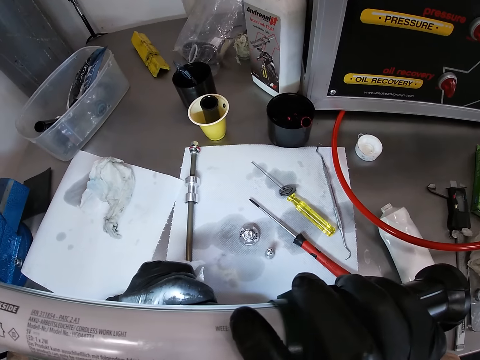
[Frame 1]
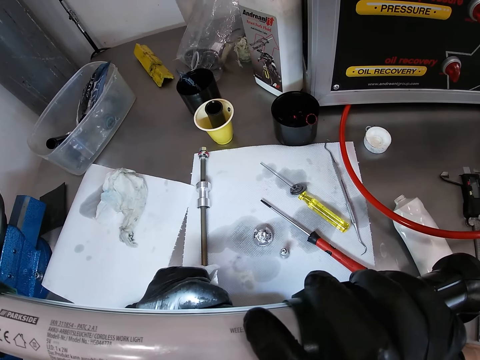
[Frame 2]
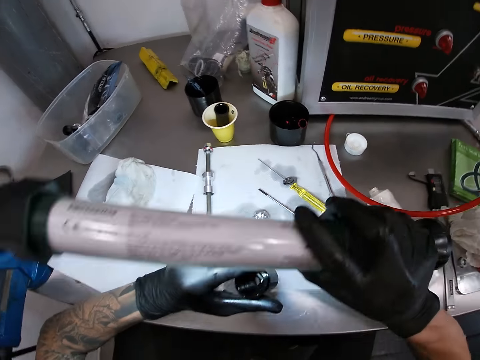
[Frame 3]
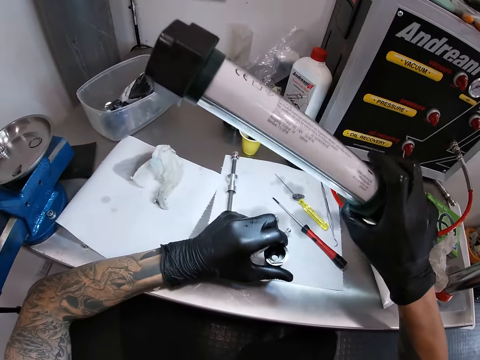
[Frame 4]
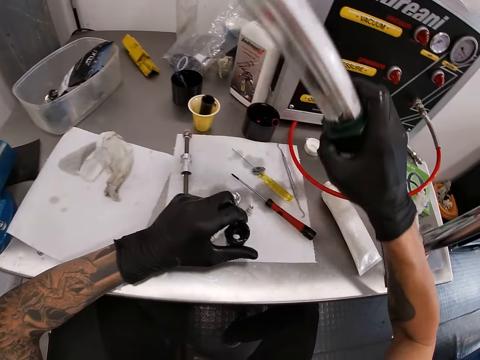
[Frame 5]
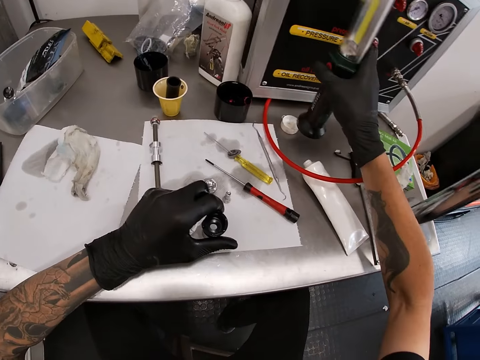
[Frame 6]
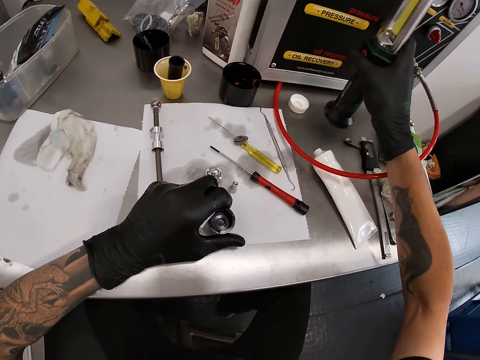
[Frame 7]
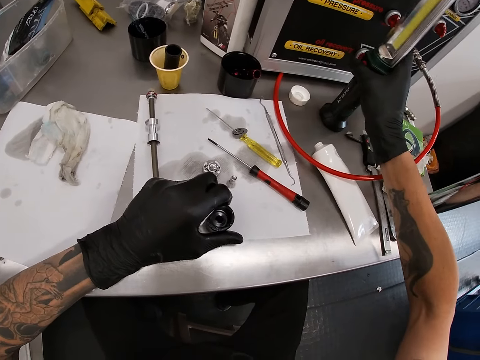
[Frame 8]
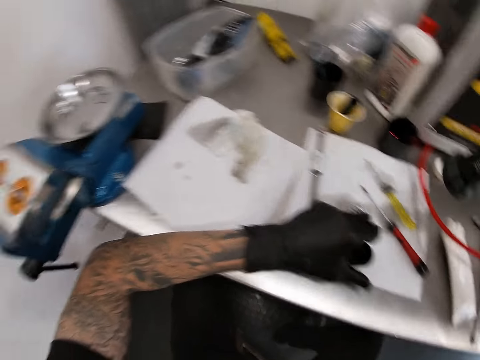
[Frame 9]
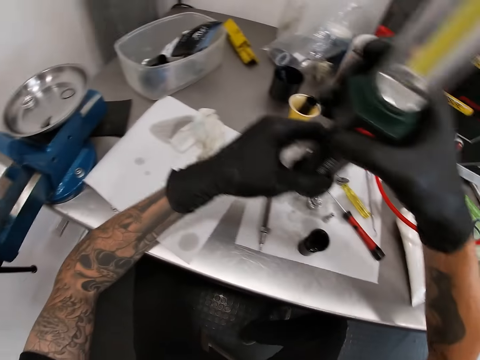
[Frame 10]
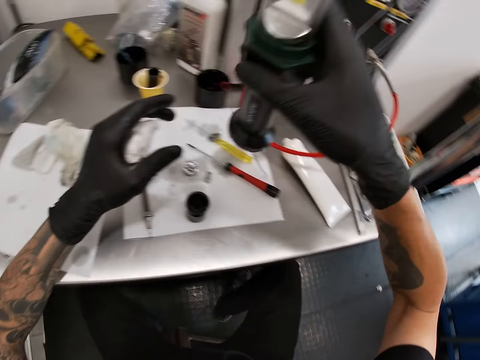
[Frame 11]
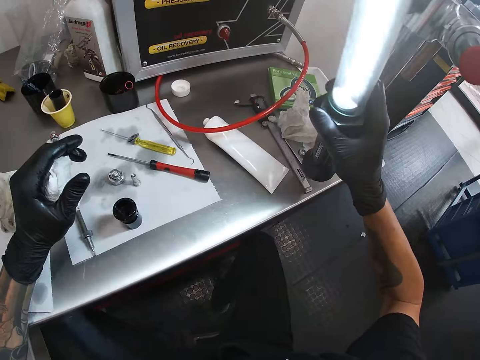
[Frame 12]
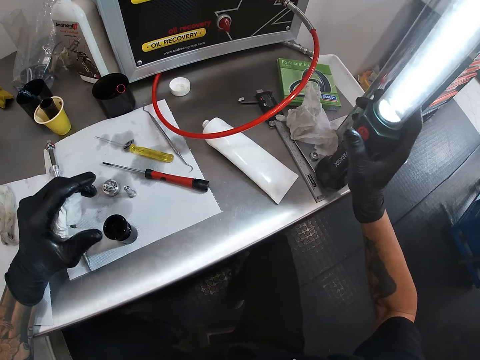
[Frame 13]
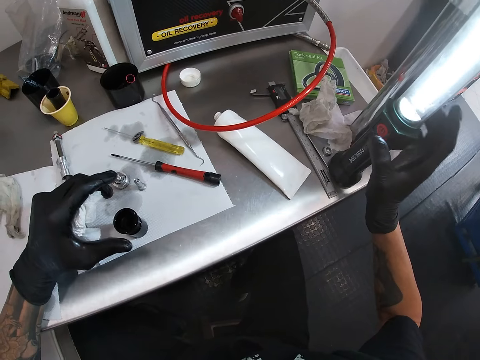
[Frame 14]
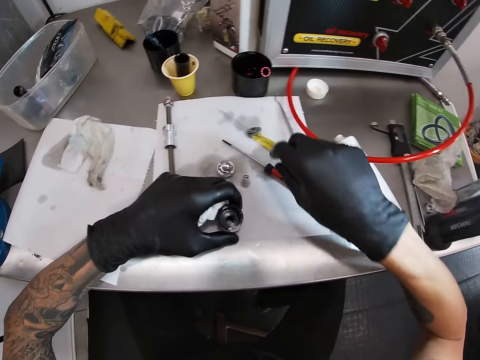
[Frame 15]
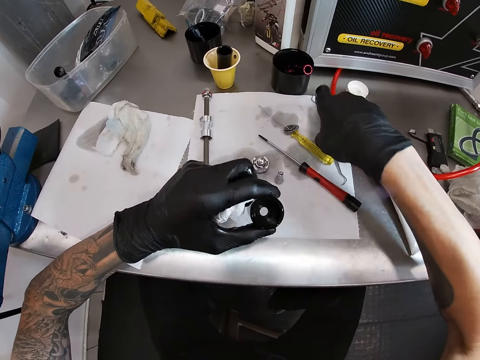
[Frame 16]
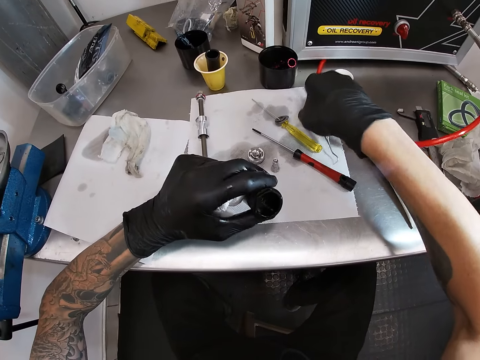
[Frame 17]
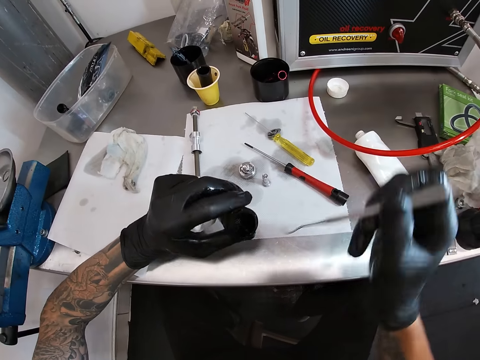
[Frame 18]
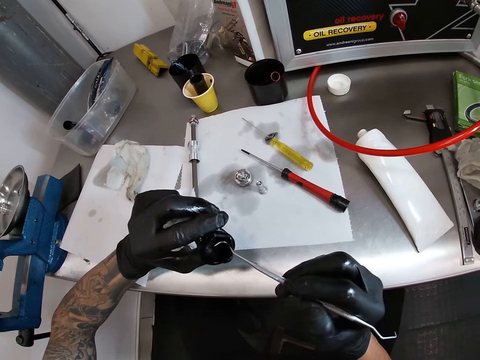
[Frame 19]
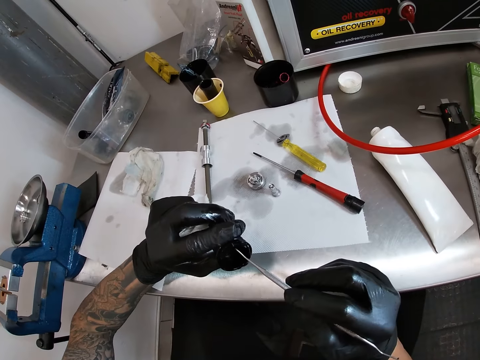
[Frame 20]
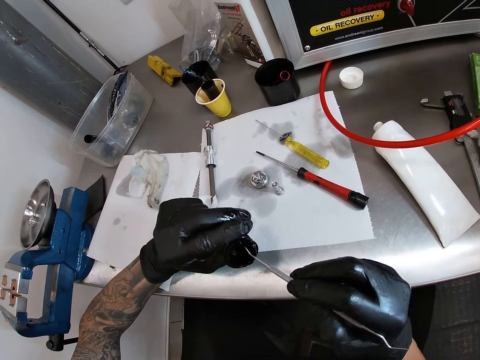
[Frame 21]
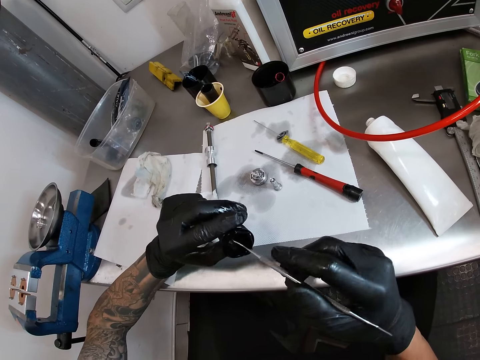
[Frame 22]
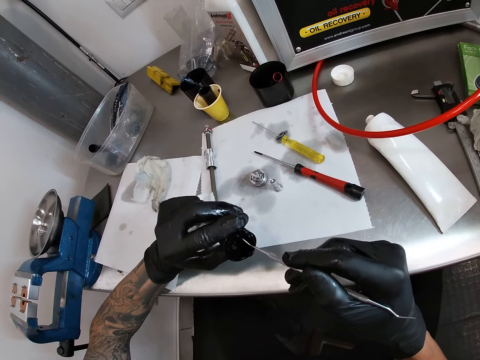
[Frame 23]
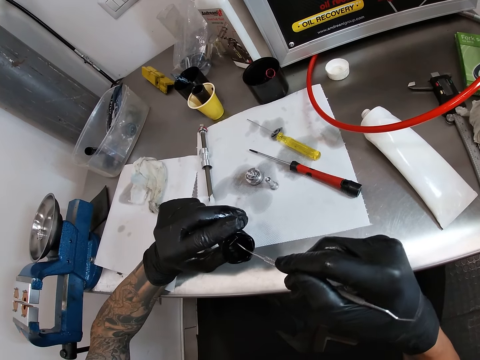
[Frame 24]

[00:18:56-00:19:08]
The camera wearer puts off the workshop torch with his right hand. He drops the workshop torch on the work table with his right hand. He takes the workshop torch from the work table with his right hand. He puts on the workshop torch with his right hand. He touches something. He drops the workshop torch on the work table with his right hand. He takes the scriber from the work table with his right hand. He puts the scriber inside the bicycle hub with his right hand.

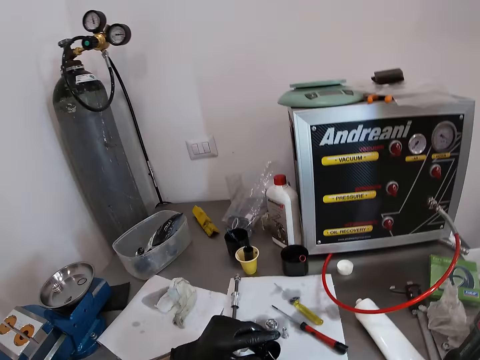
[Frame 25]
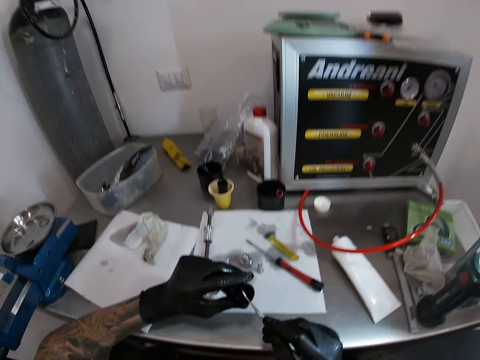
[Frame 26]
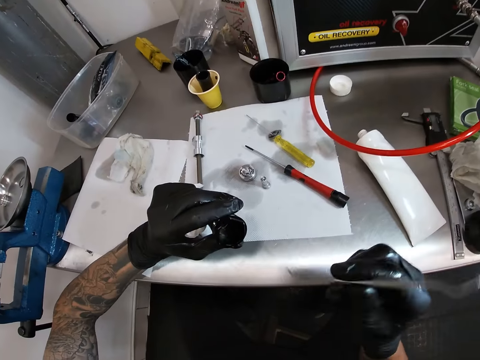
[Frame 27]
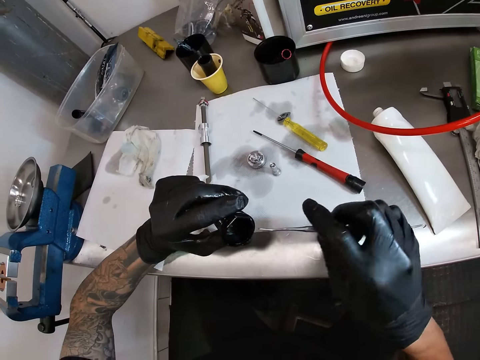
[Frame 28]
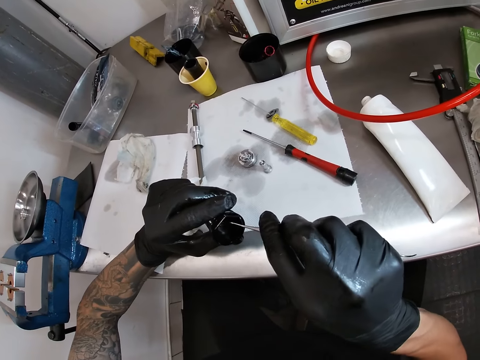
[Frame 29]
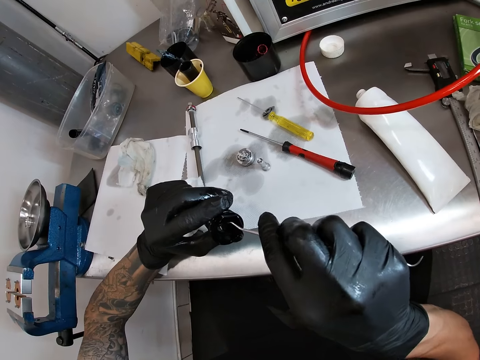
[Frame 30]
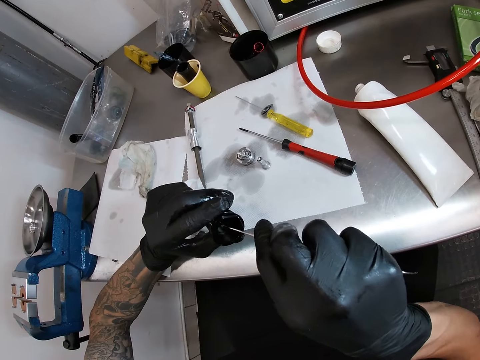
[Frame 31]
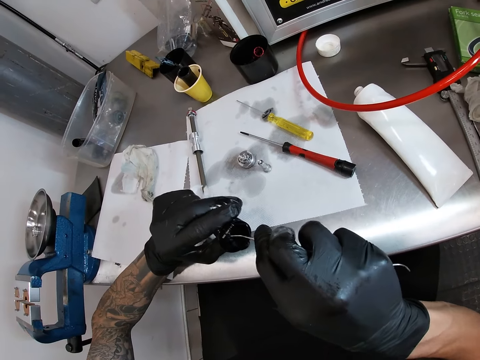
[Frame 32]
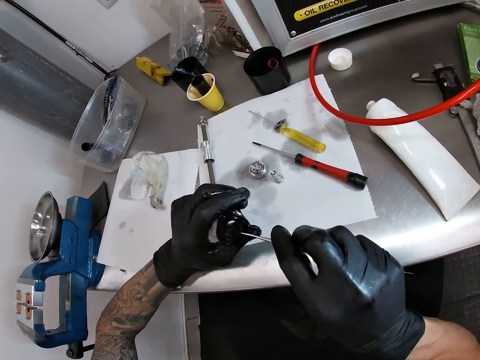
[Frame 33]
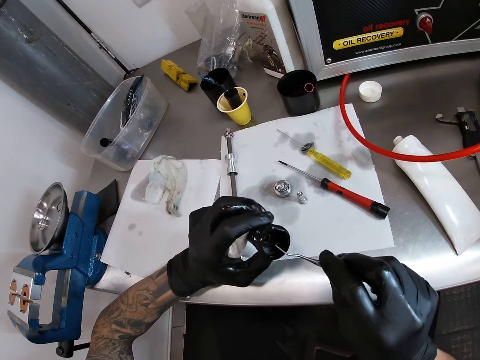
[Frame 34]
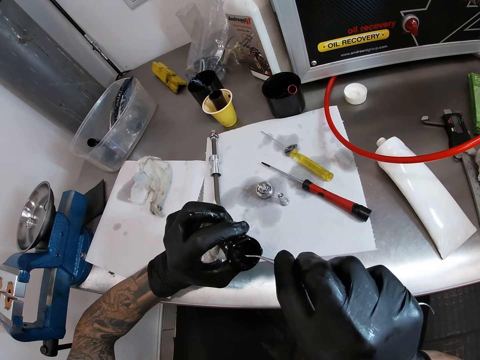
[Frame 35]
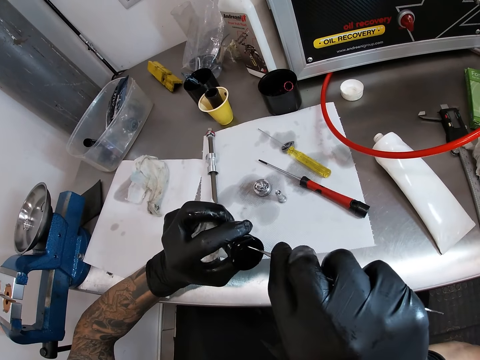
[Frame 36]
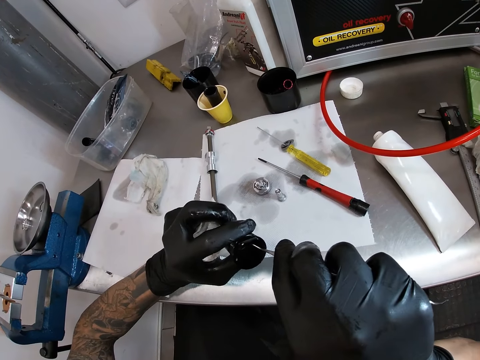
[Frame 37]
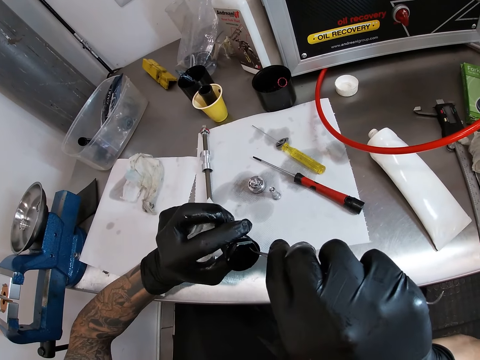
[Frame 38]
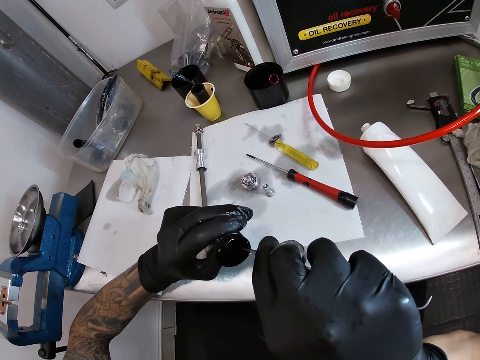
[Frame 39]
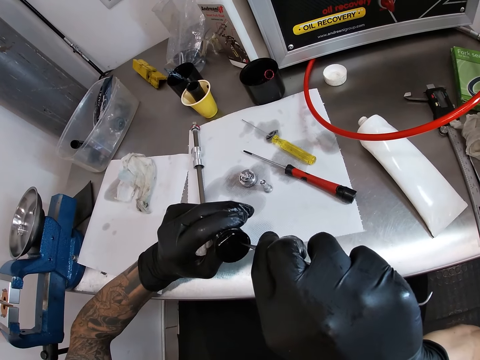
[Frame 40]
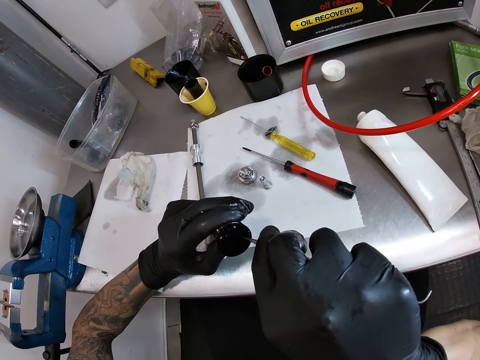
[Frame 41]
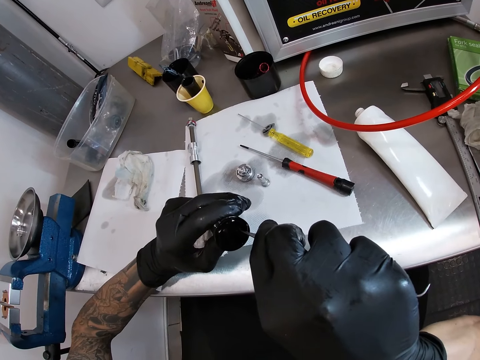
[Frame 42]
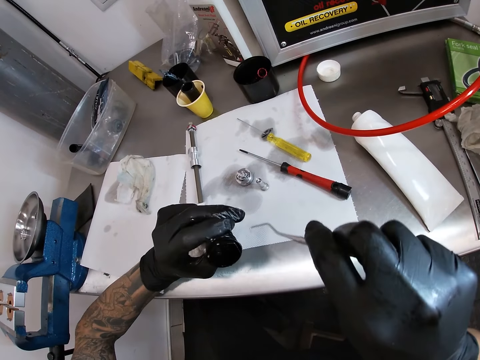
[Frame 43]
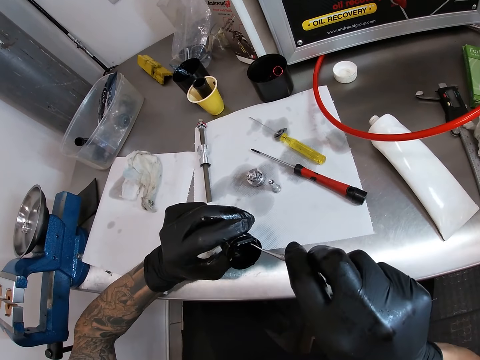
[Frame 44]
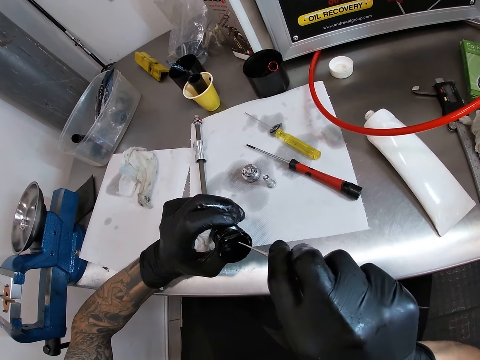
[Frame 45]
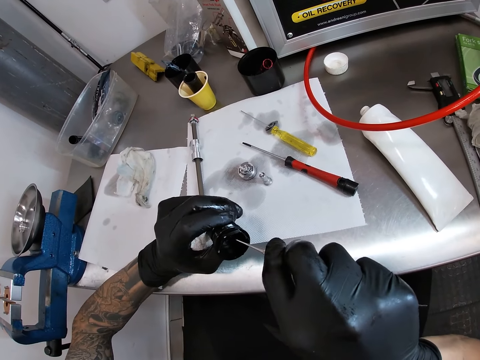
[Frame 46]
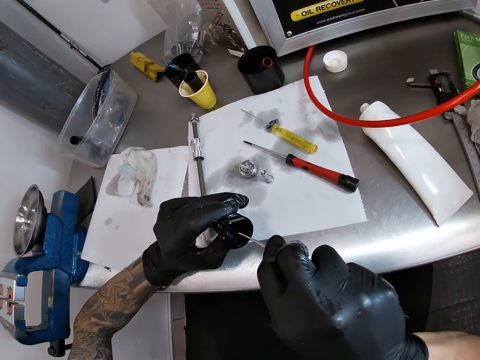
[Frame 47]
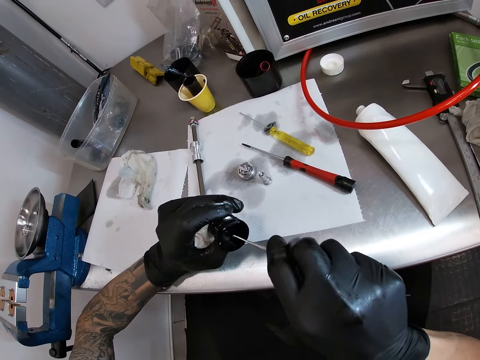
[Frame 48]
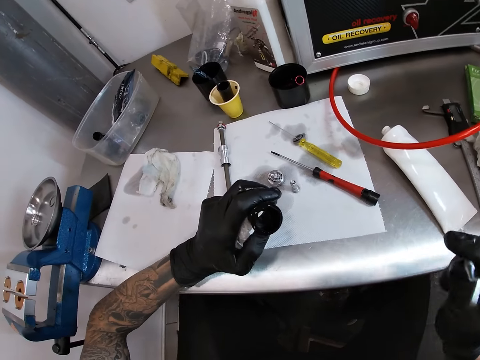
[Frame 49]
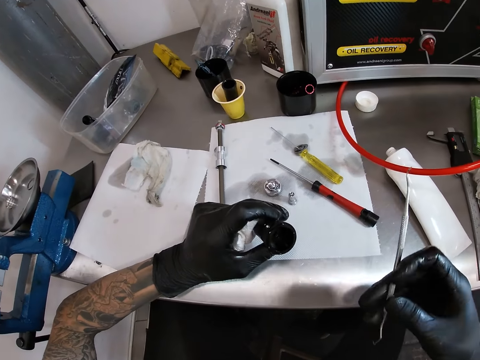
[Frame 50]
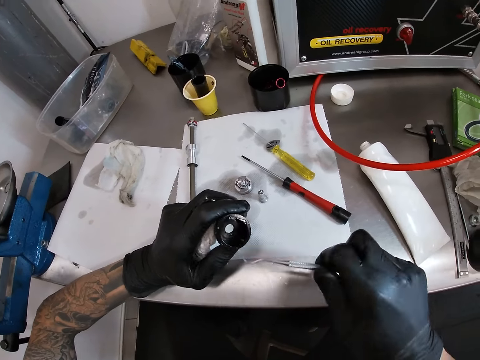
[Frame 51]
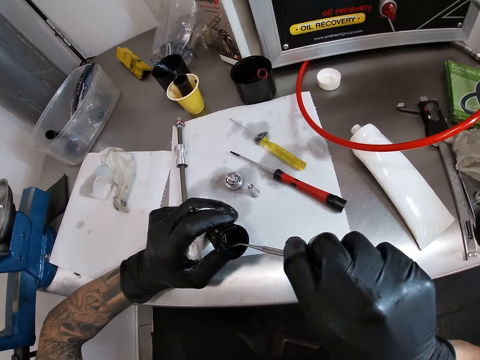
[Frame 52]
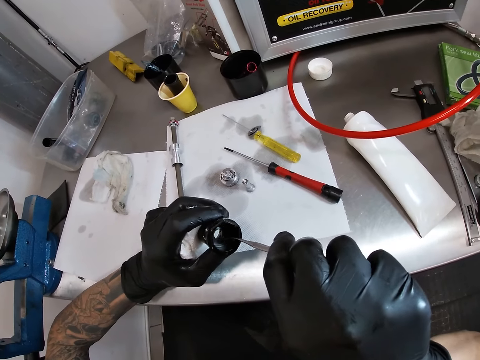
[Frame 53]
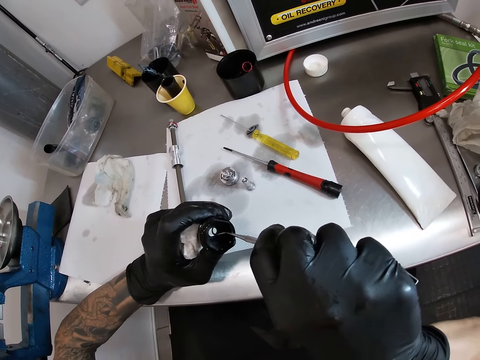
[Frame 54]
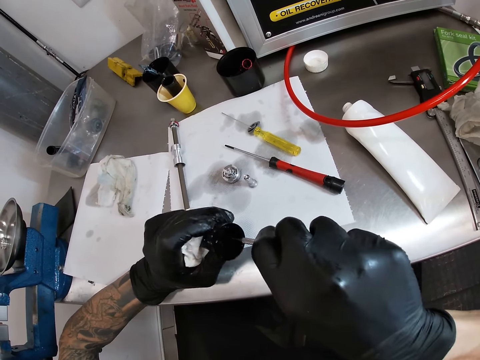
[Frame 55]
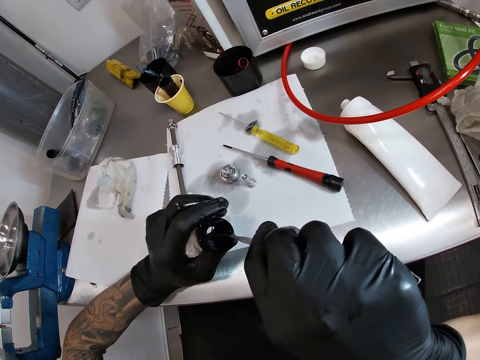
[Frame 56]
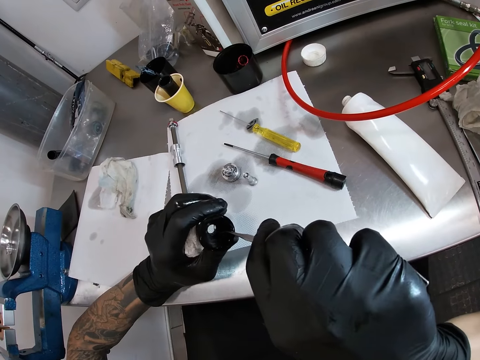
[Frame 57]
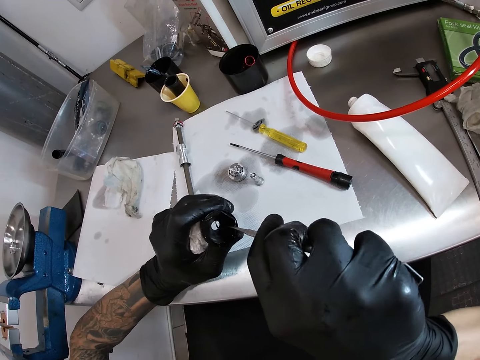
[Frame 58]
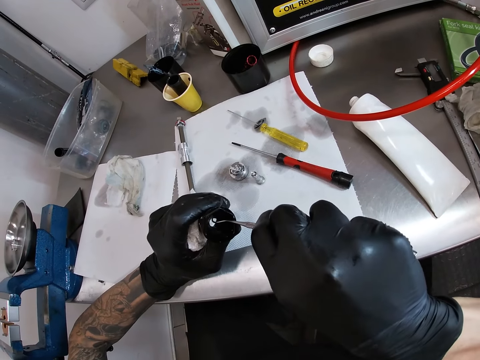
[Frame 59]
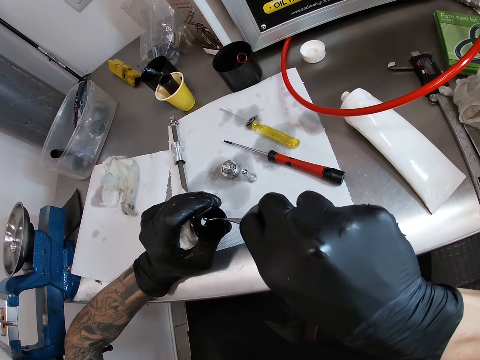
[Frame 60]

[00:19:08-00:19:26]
The camera wearer turns the scriber with his right hand. He looks around. He puts the scriber inside the bicycle hub with his right hand. He touches something.
